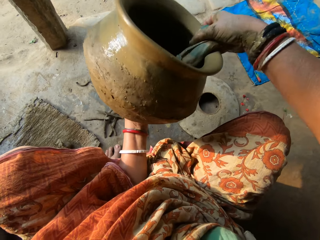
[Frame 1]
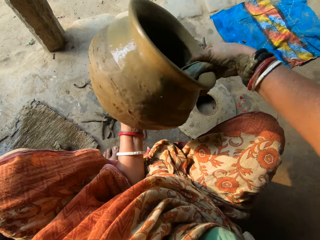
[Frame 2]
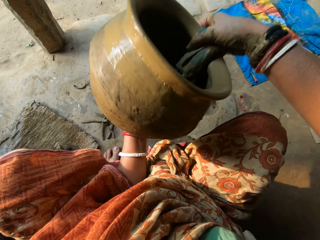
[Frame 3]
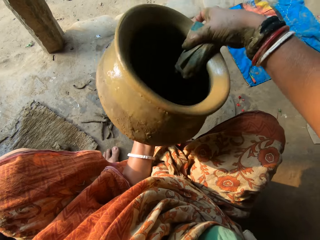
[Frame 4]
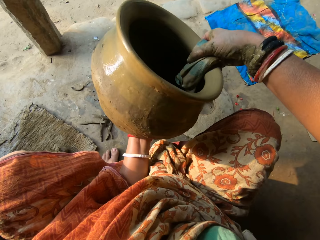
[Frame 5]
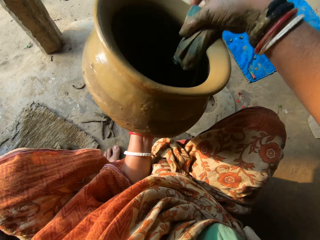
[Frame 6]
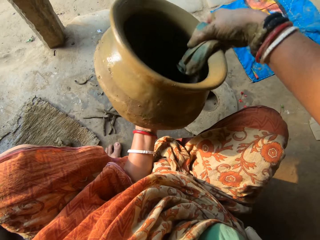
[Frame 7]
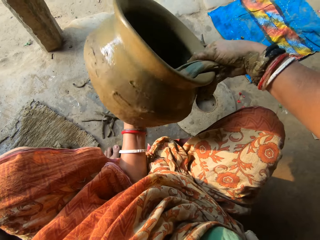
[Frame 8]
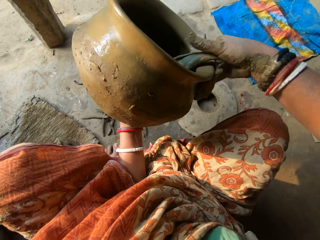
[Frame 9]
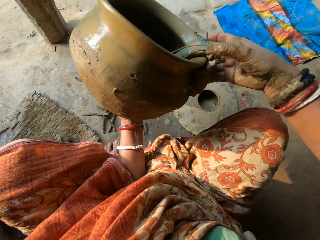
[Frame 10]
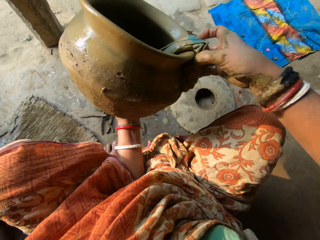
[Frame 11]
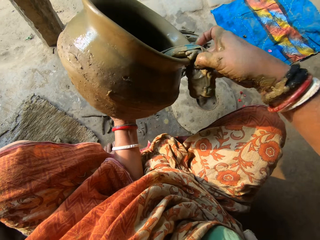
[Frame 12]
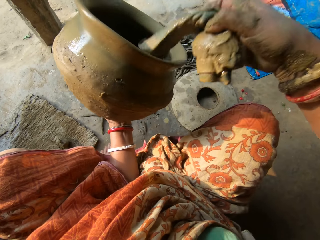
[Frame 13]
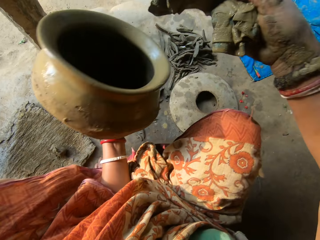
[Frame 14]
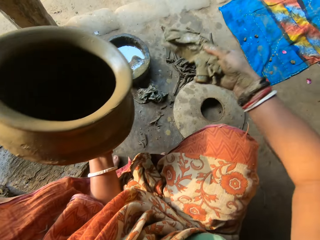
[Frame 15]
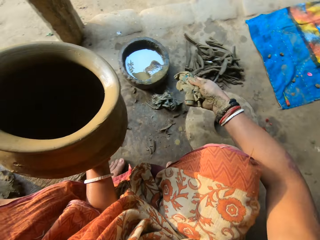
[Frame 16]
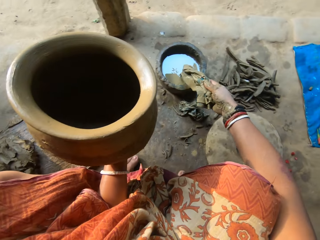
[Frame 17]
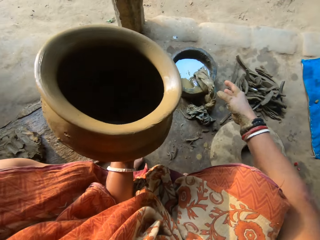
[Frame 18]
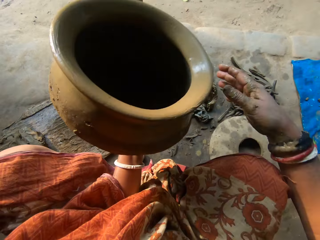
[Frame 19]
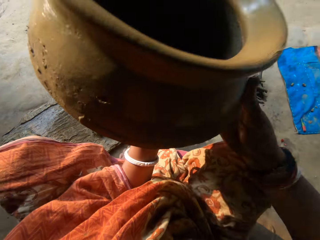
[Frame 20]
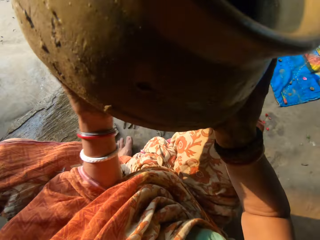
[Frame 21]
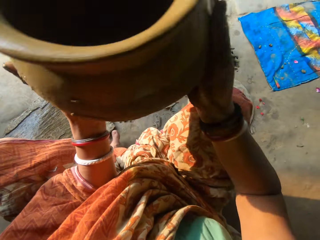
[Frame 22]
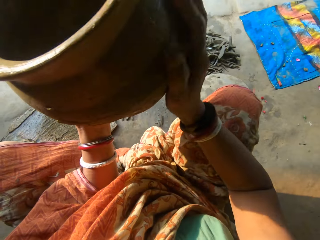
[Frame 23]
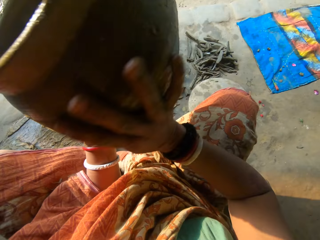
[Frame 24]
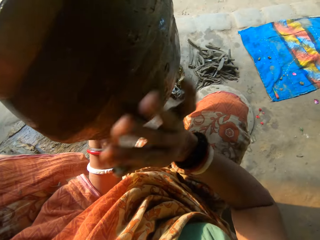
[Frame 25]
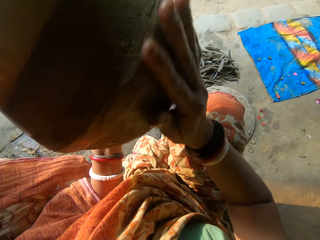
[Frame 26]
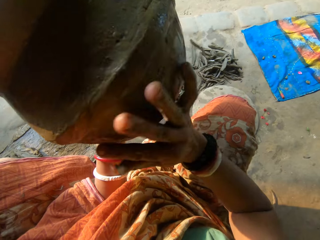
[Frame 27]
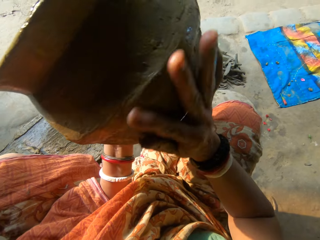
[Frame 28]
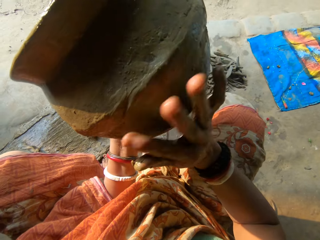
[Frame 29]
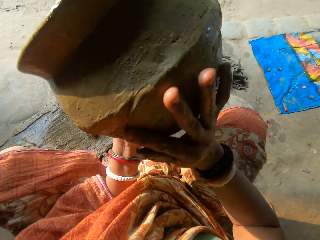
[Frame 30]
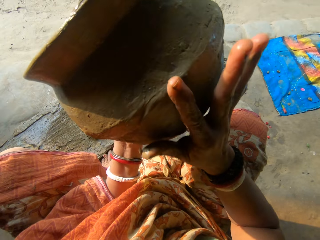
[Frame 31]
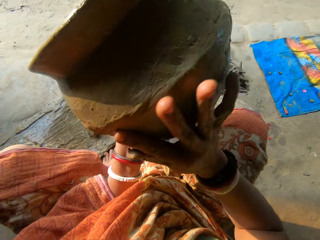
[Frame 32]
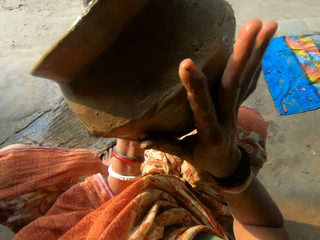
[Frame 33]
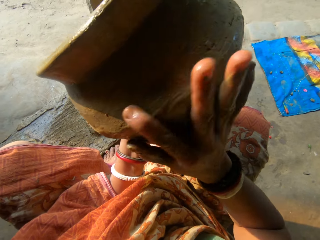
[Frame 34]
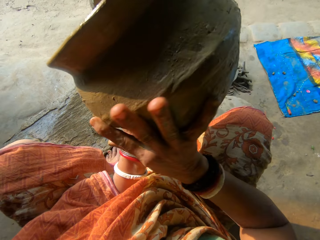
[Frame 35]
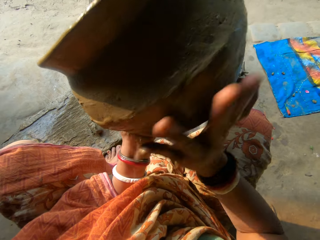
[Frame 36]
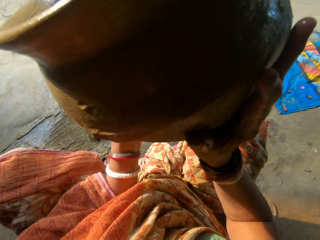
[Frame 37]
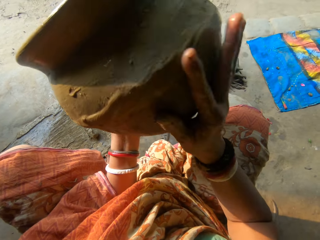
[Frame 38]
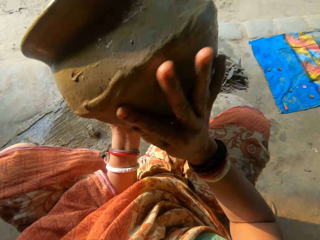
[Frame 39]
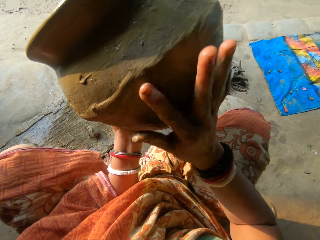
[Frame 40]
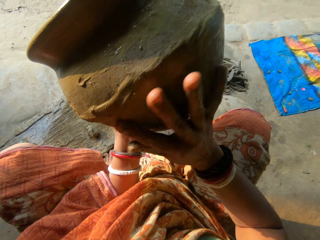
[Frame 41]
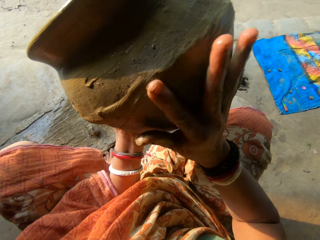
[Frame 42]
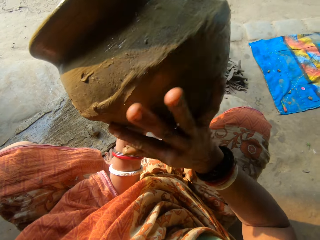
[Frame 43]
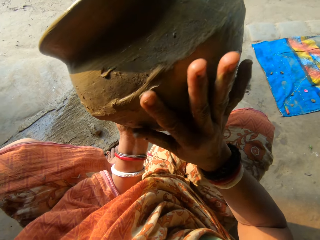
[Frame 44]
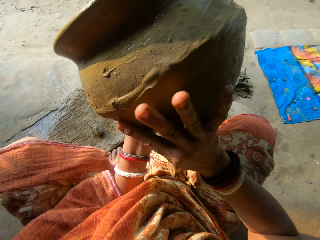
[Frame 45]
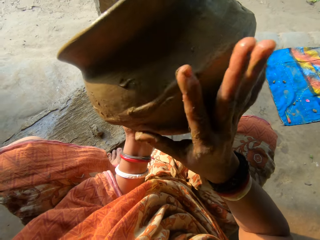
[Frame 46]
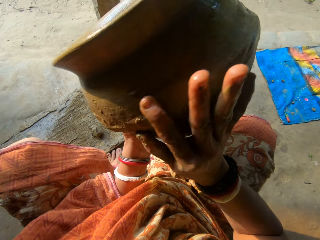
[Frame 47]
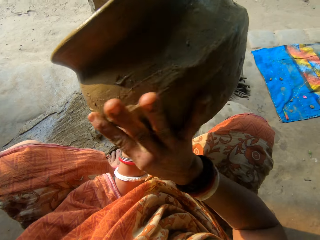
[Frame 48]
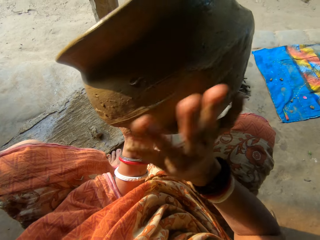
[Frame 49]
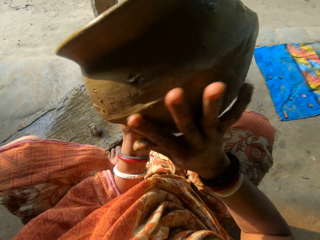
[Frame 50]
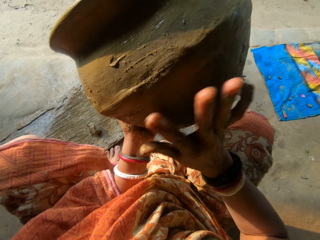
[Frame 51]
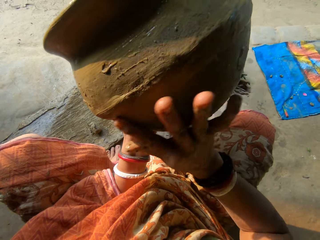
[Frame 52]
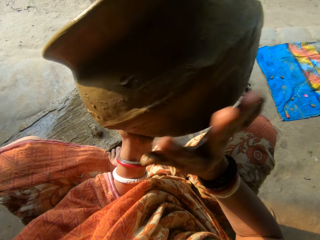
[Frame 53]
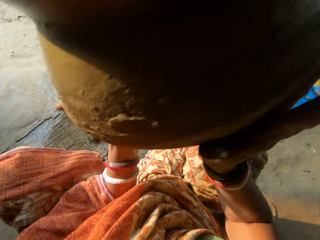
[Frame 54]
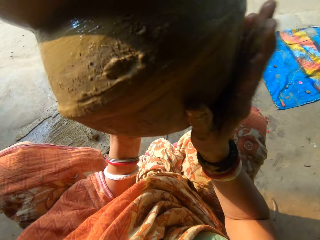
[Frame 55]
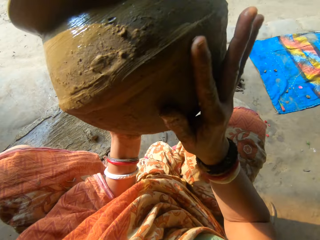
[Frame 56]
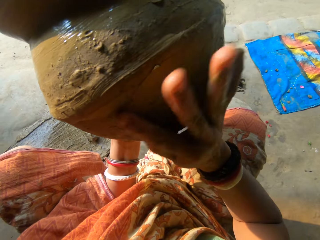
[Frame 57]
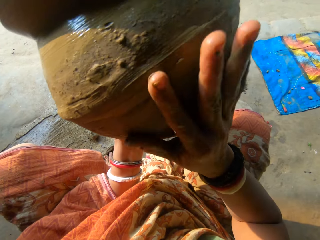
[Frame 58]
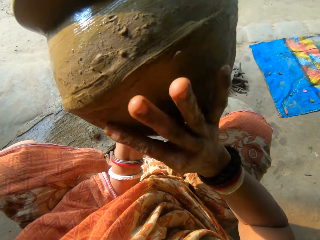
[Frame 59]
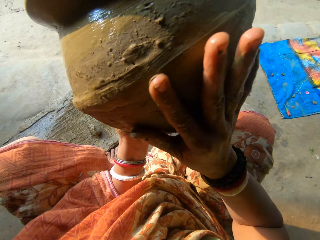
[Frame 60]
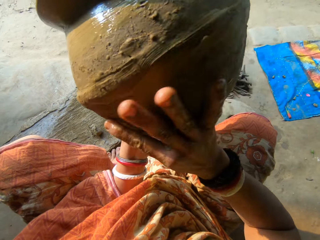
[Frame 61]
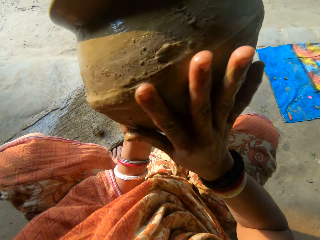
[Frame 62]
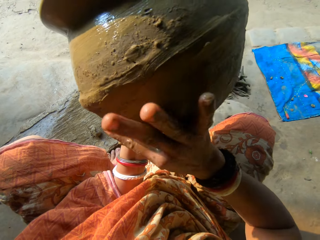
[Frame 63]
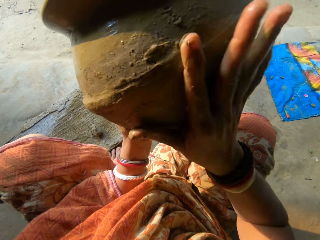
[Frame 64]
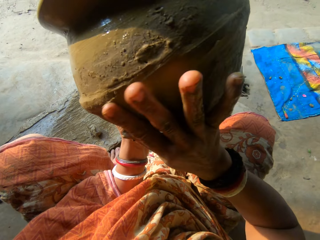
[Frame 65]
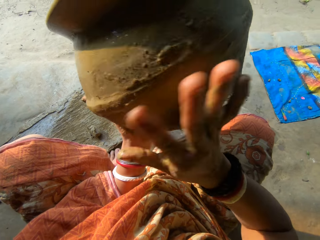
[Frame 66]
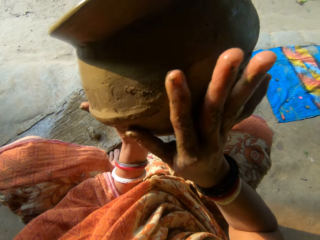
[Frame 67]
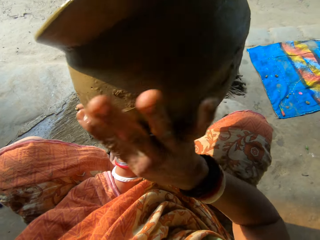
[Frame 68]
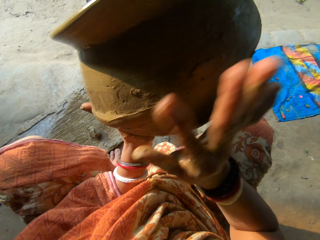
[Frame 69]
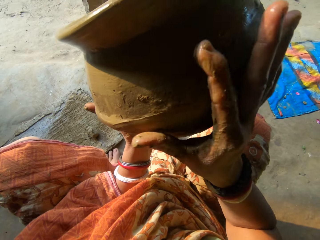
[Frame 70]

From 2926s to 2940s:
The camera wearer picks up the cloth. She drops the second rag in the bowl of water with her right hand. She adjusts the clay pot on the hand. She smoothens the pot with her right hand. She moulds the clay pot with the hand. She adjusts the clay pot on the hand. She moulds the clay pot with the hand. She adjusts the clay pot on the hand. She moulds the clay pot with the hand.

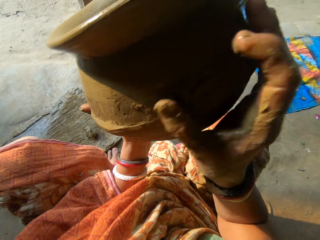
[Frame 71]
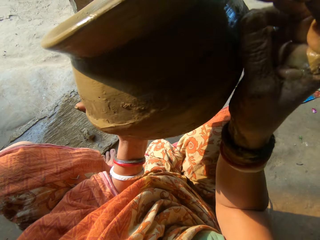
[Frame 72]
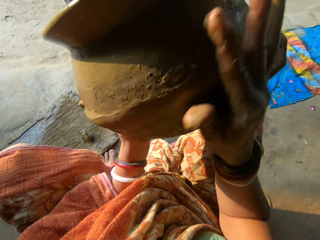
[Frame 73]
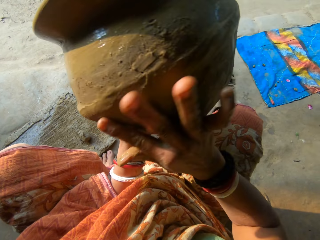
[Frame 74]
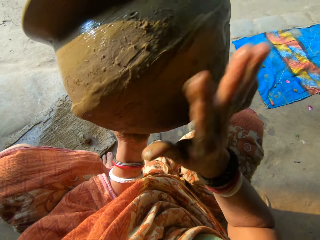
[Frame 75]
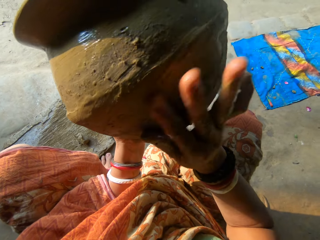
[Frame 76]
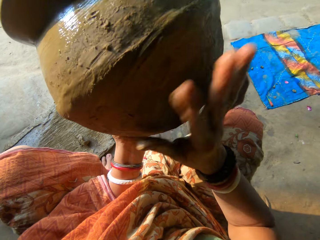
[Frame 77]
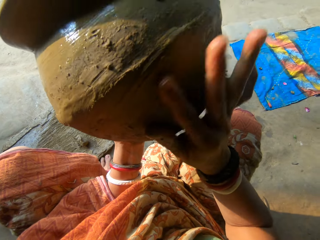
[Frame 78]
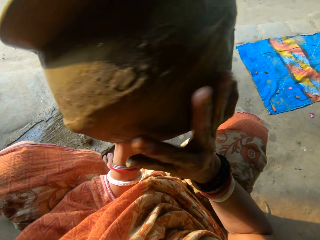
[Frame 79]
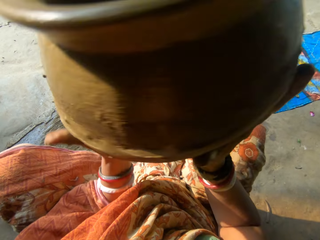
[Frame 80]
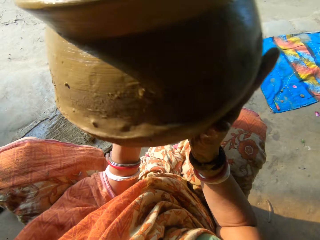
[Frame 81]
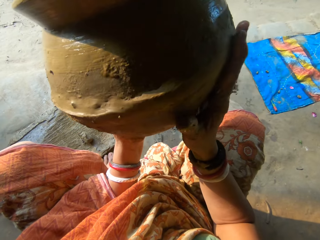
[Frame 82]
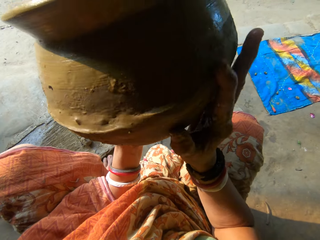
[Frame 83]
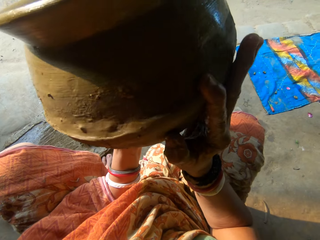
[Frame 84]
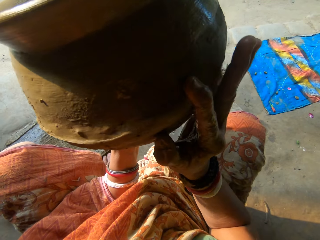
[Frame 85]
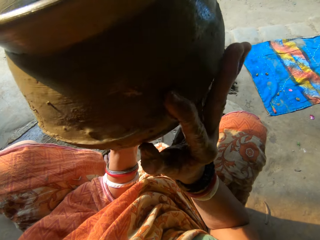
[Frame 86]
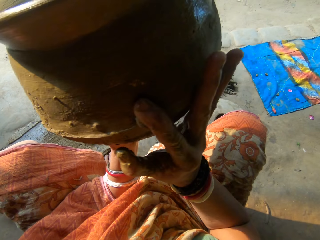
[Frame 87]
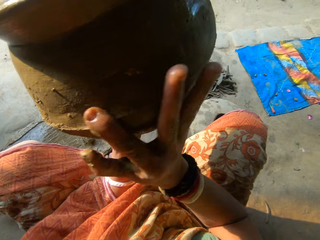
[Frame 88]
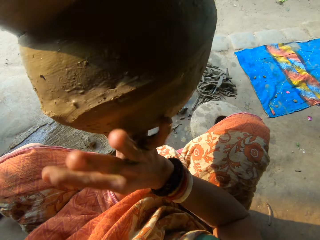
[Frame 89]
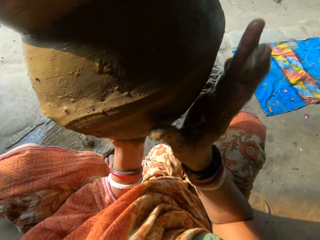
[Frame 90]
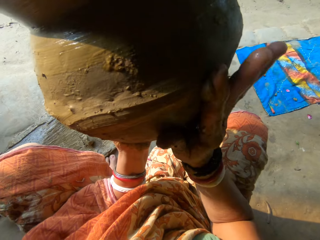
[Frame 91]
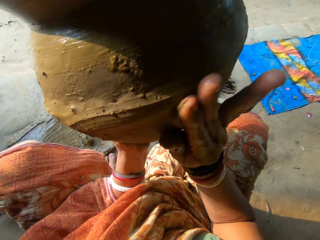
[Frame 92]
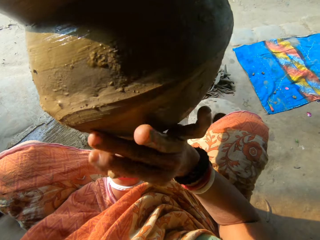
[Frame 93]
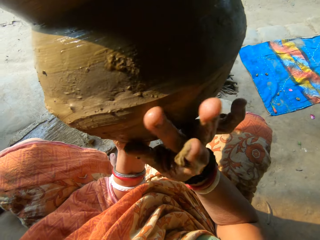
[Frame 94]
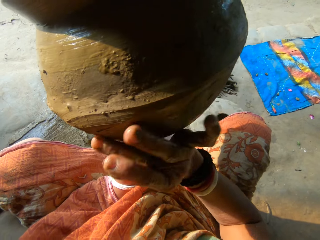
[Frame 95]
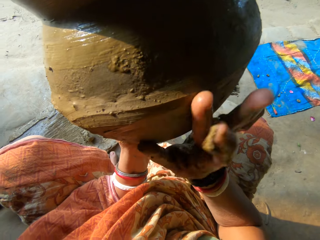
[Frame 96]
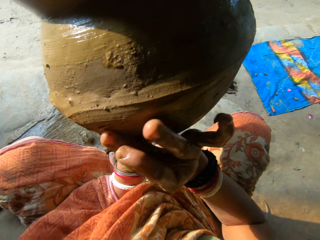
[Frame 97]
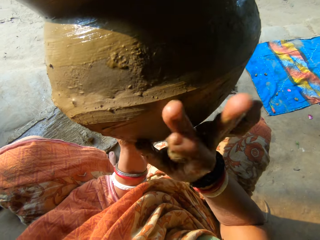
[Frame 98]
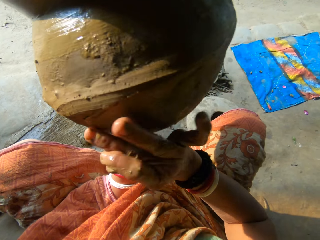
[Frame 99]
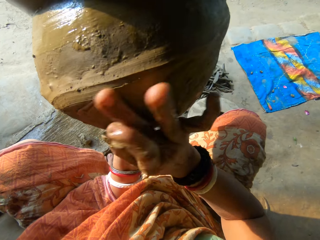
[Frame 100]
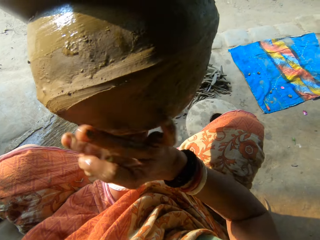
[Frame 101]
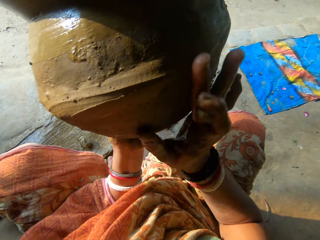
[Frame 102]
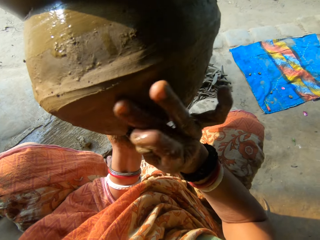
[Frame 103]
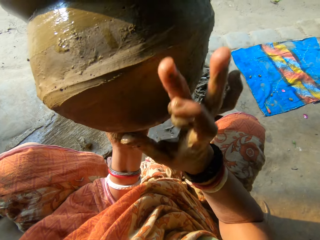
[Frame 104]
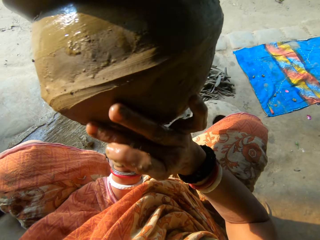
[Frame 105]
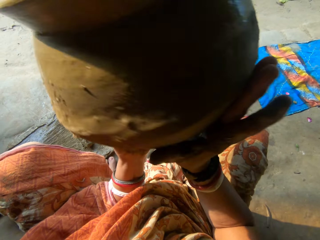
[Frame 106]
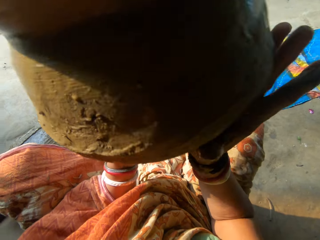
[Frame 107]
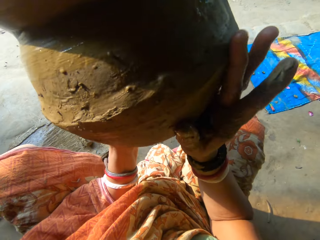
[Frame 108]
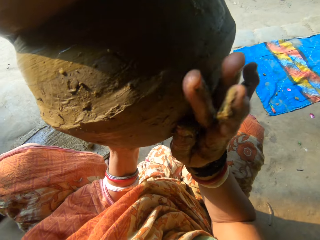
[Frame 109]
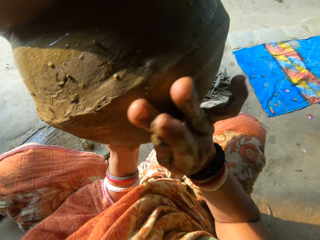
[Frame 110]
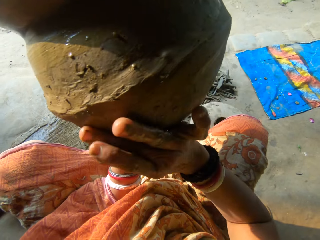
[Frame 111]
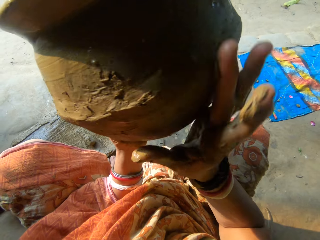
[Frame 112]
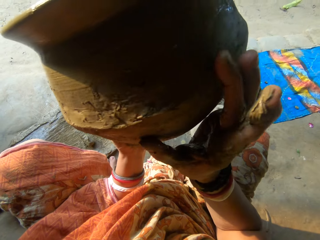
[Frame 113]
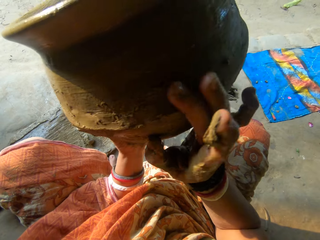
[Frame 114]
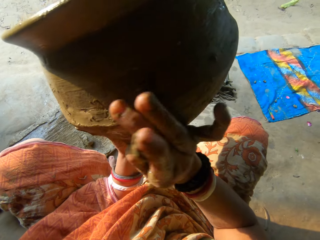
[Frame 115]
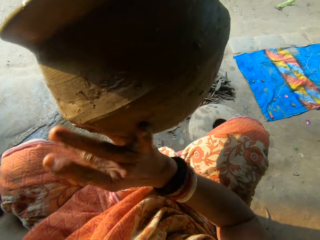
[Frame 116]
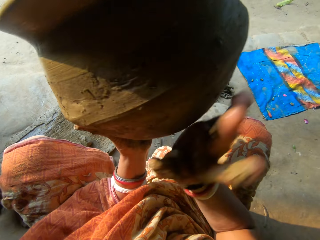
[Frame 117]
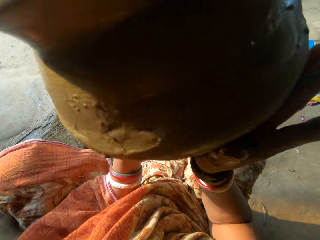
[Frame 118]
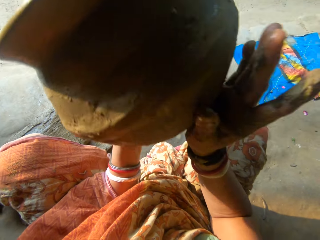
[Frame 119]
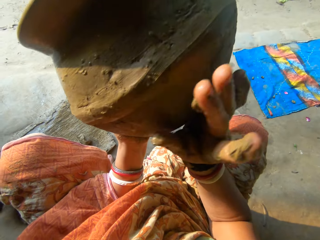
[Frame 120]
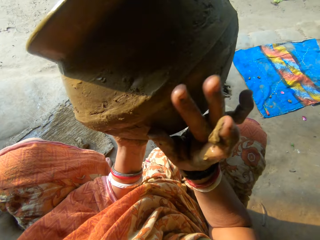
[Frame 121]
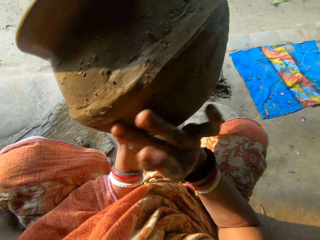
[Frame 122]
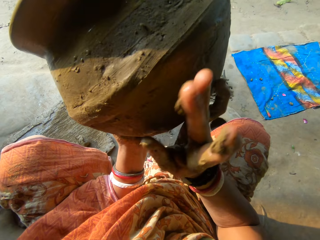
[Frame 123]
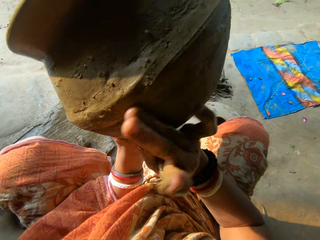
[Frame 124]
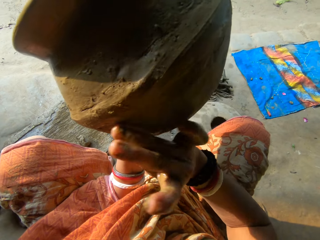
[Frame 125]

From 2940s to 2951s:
The camera wearer adjusts the clay pot on the hand. They mould the clay pot with the hand. They adjust the clay pot on the hand. They mould the clay pot with the hand. They adjust the clay pot on the hand. They mould the clay pot with the hand.
